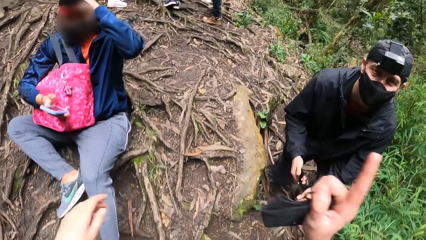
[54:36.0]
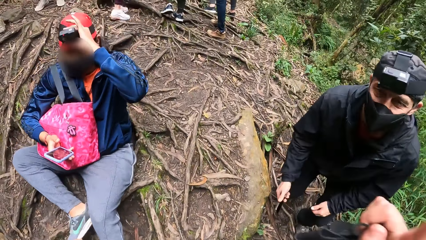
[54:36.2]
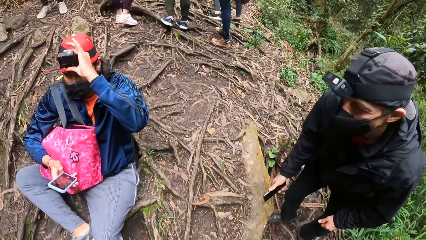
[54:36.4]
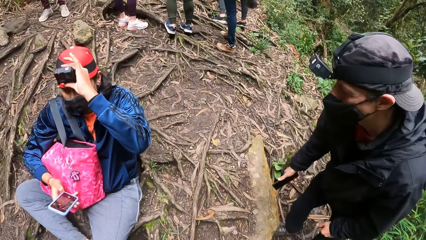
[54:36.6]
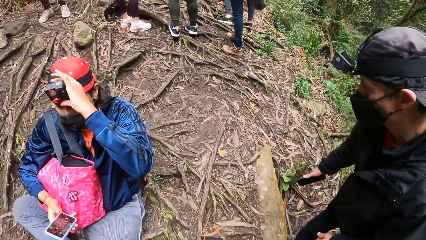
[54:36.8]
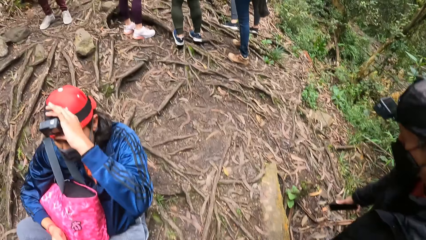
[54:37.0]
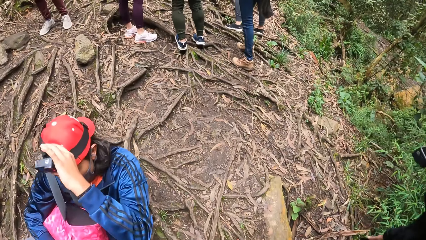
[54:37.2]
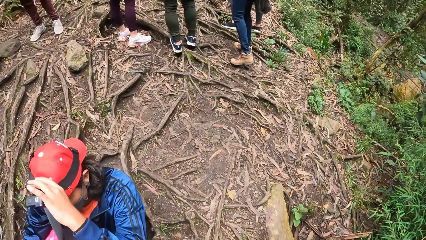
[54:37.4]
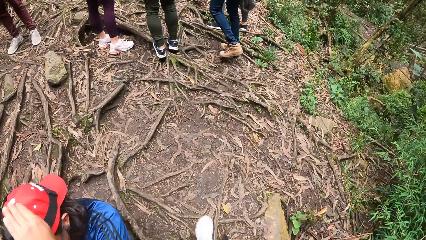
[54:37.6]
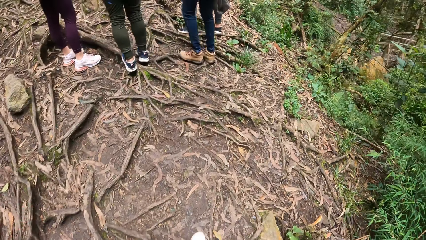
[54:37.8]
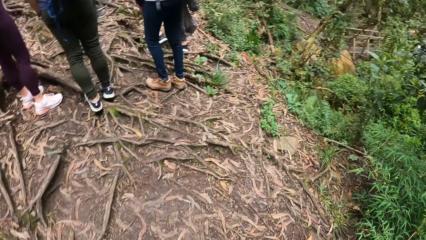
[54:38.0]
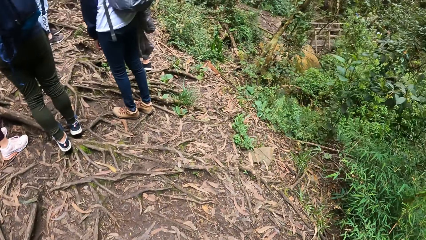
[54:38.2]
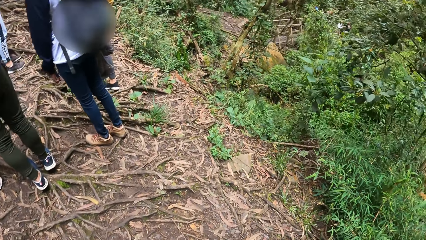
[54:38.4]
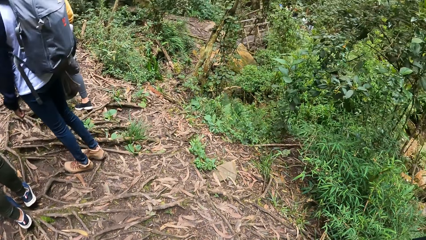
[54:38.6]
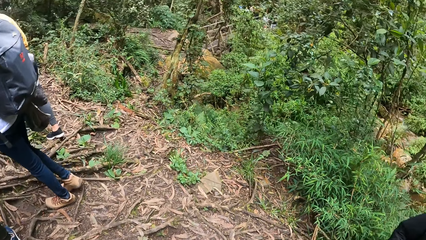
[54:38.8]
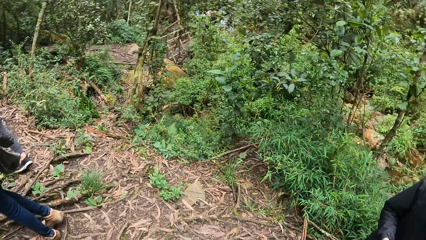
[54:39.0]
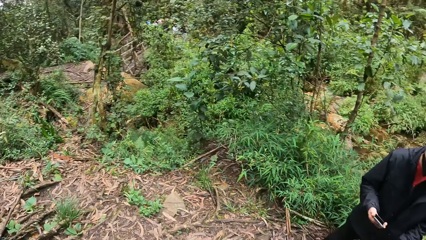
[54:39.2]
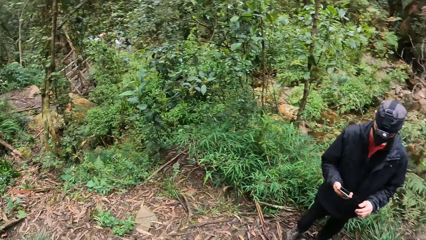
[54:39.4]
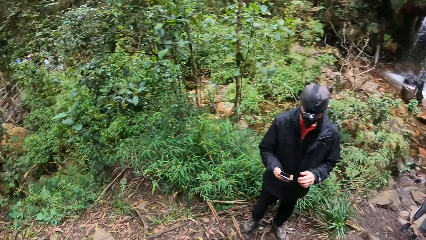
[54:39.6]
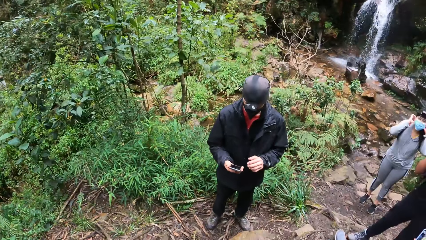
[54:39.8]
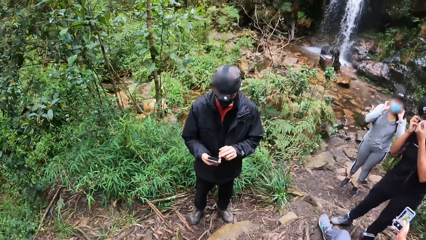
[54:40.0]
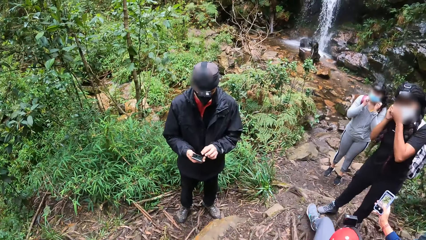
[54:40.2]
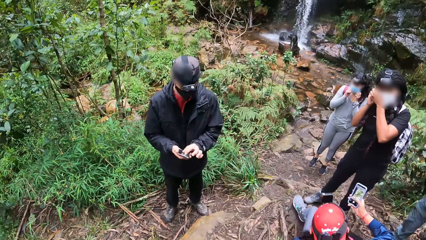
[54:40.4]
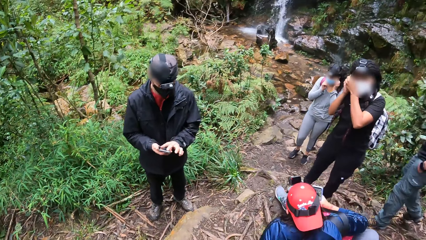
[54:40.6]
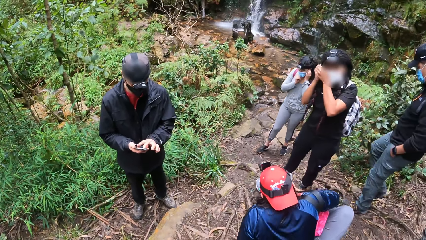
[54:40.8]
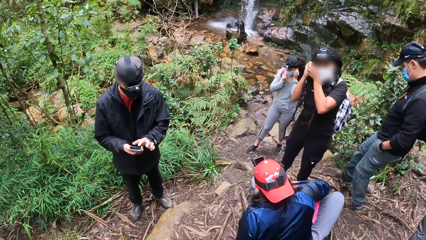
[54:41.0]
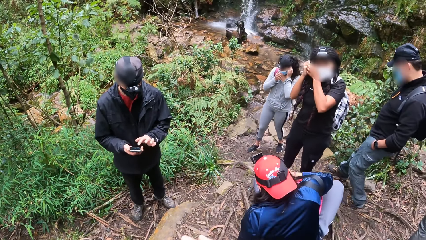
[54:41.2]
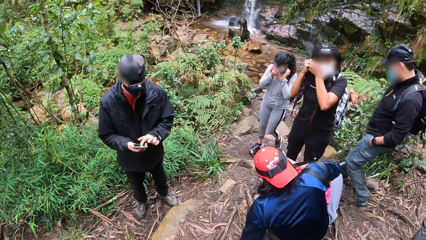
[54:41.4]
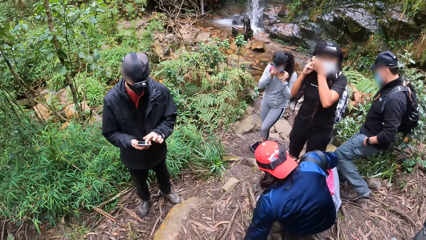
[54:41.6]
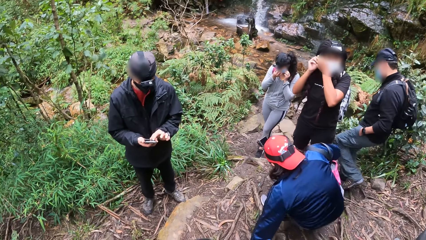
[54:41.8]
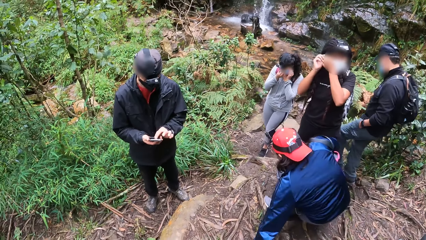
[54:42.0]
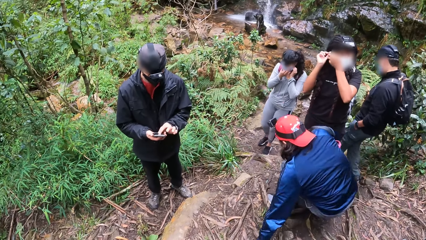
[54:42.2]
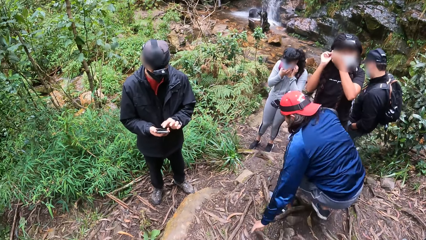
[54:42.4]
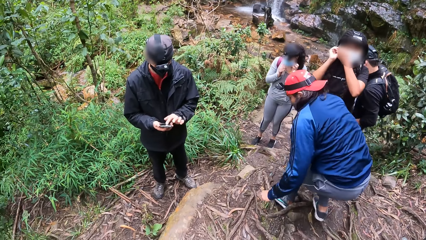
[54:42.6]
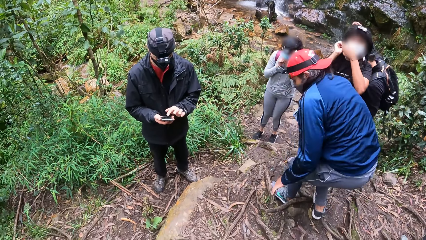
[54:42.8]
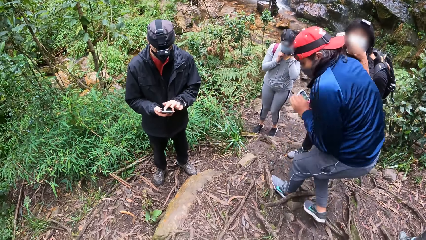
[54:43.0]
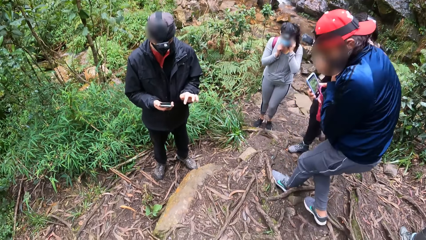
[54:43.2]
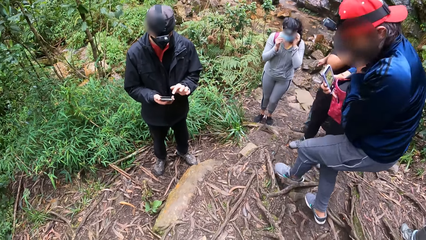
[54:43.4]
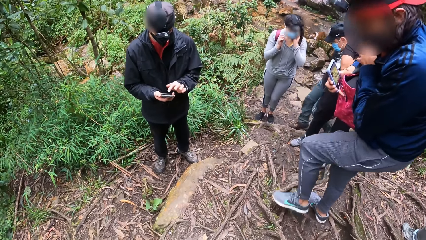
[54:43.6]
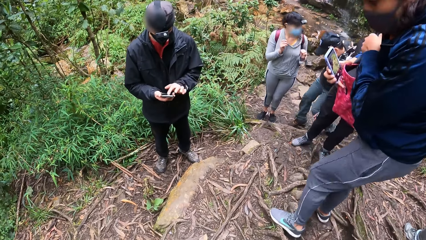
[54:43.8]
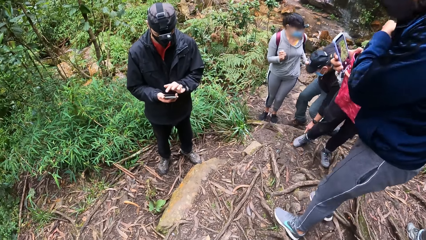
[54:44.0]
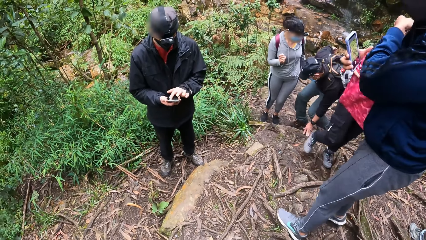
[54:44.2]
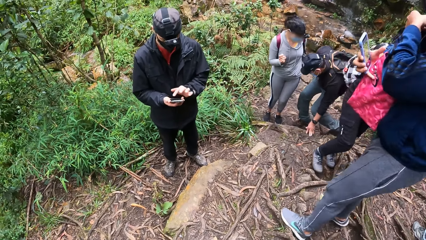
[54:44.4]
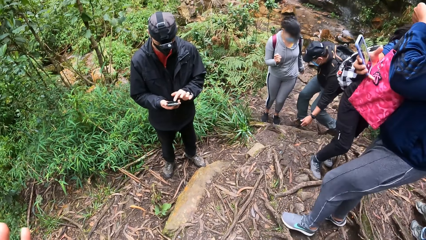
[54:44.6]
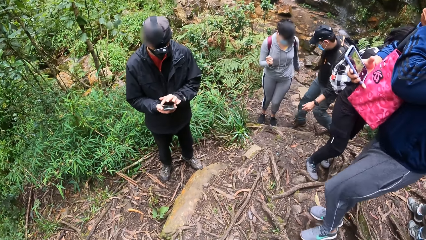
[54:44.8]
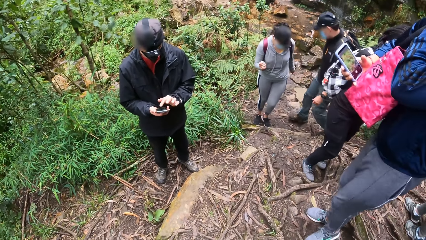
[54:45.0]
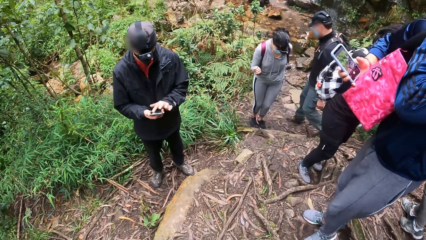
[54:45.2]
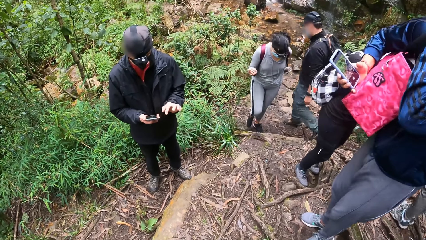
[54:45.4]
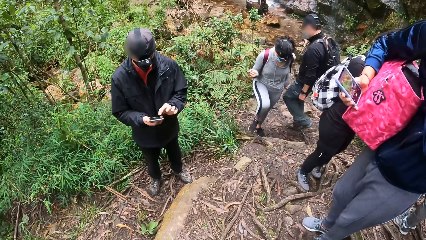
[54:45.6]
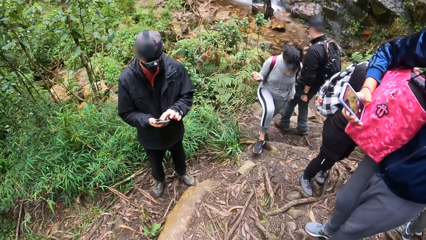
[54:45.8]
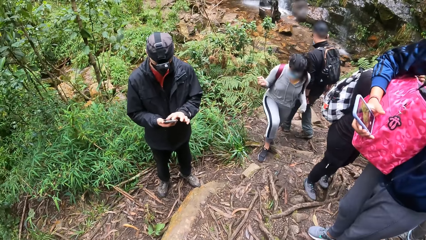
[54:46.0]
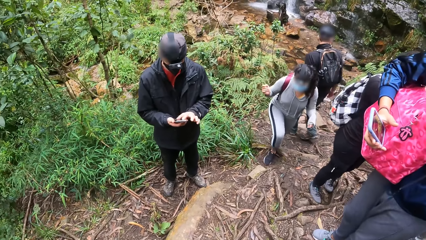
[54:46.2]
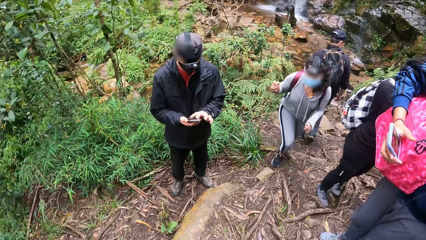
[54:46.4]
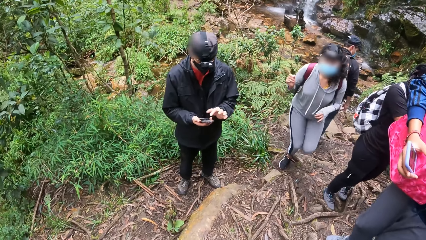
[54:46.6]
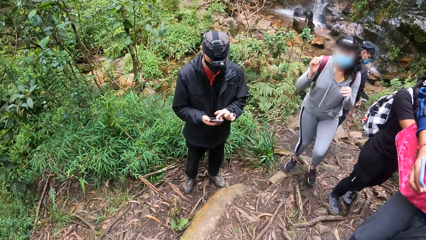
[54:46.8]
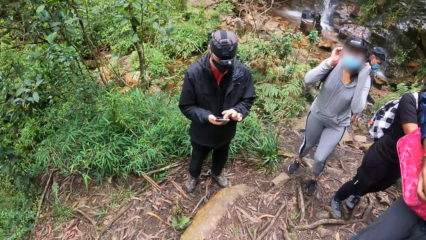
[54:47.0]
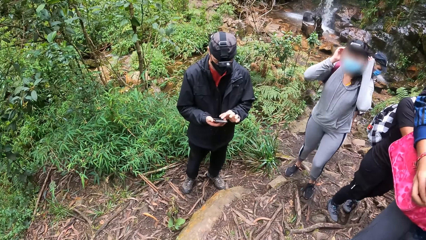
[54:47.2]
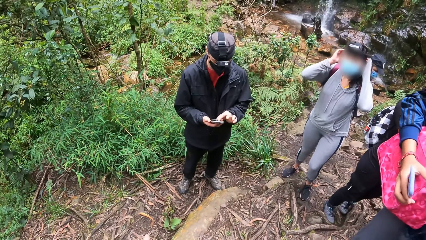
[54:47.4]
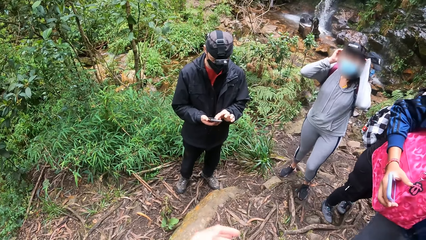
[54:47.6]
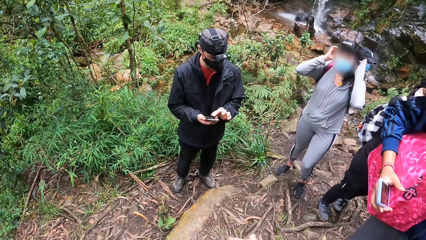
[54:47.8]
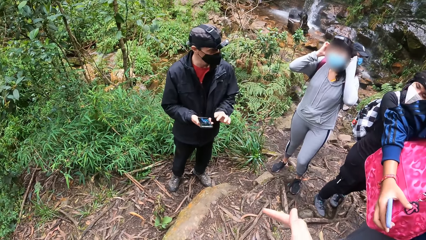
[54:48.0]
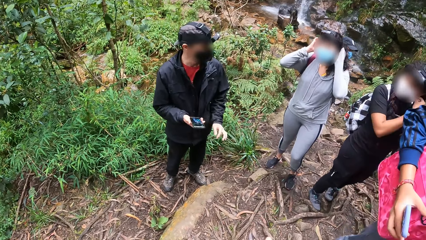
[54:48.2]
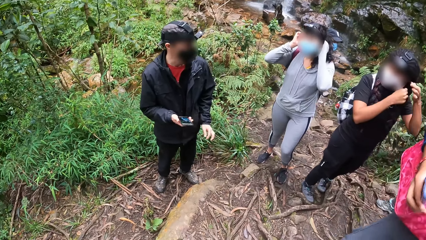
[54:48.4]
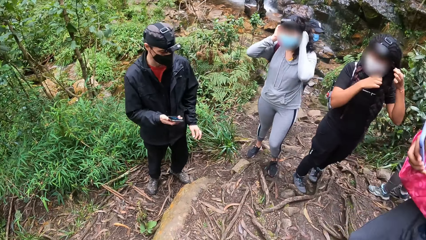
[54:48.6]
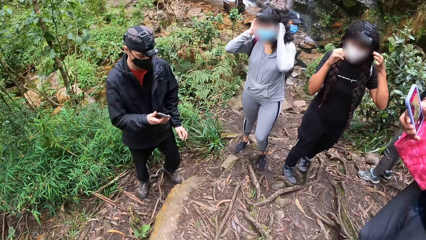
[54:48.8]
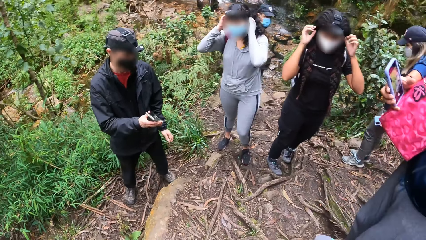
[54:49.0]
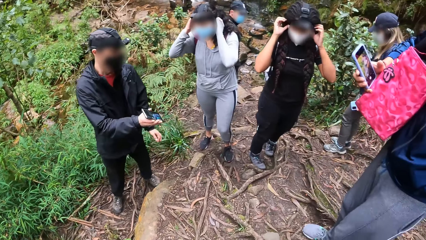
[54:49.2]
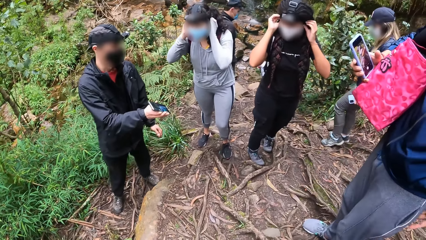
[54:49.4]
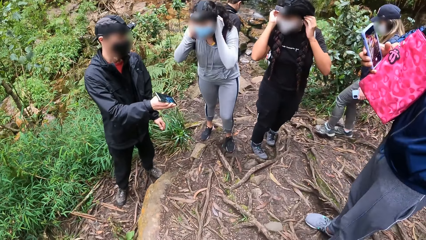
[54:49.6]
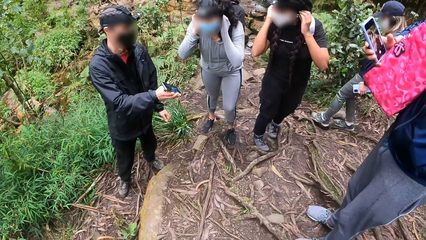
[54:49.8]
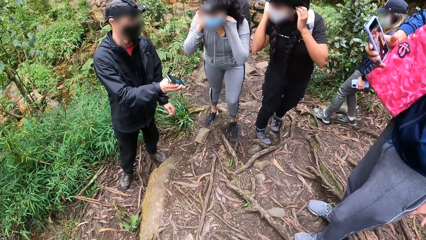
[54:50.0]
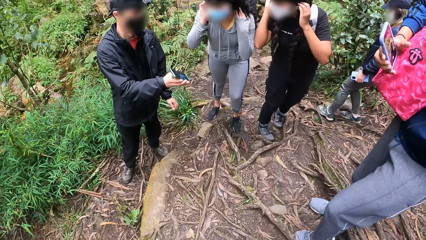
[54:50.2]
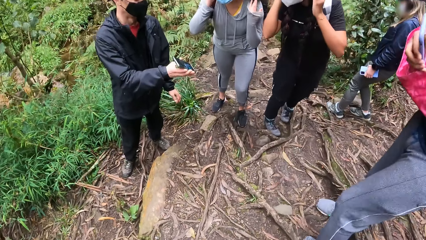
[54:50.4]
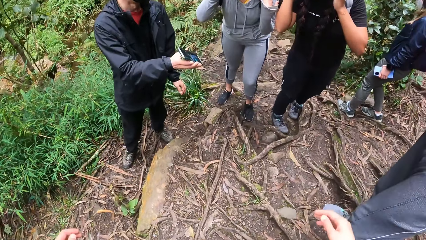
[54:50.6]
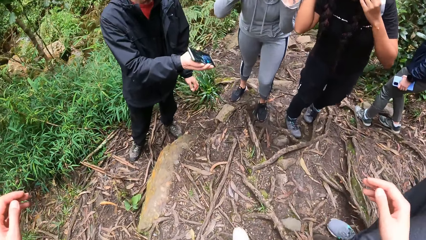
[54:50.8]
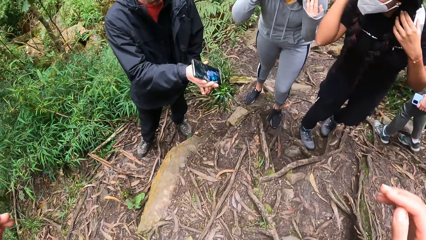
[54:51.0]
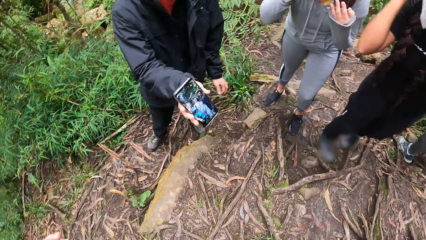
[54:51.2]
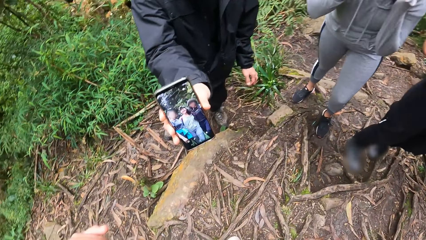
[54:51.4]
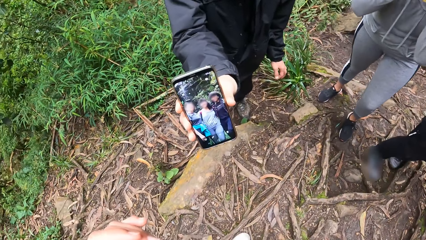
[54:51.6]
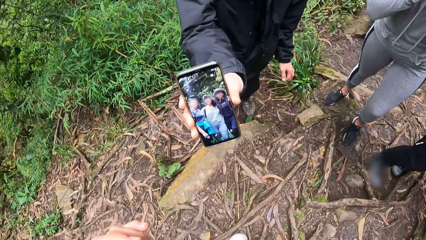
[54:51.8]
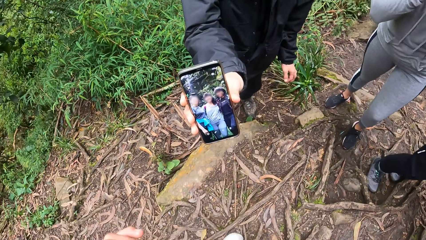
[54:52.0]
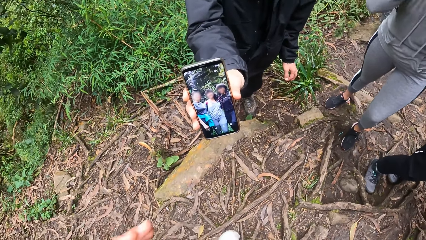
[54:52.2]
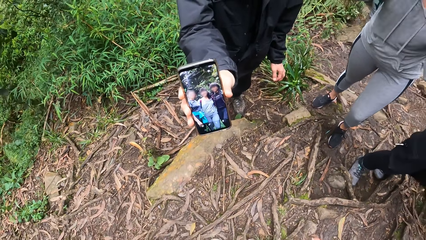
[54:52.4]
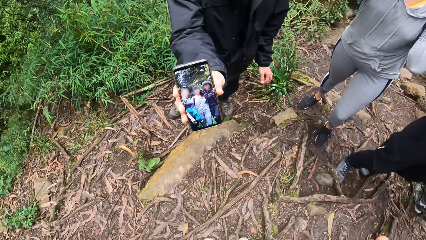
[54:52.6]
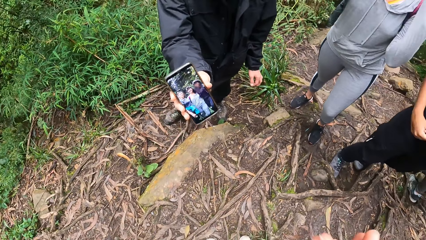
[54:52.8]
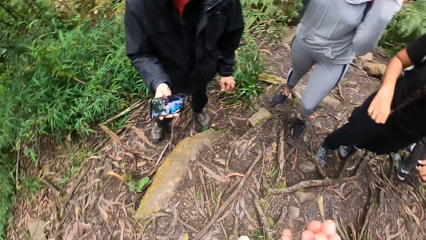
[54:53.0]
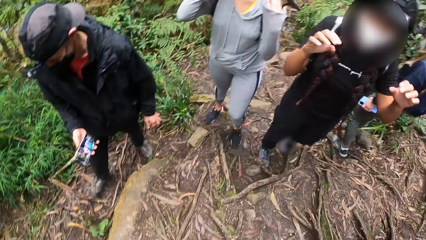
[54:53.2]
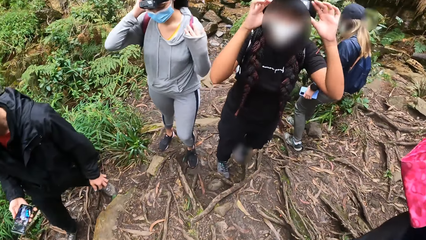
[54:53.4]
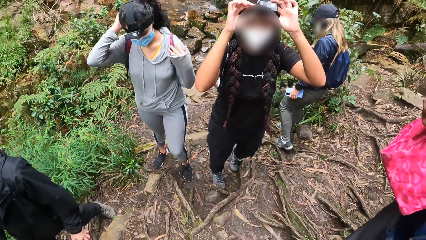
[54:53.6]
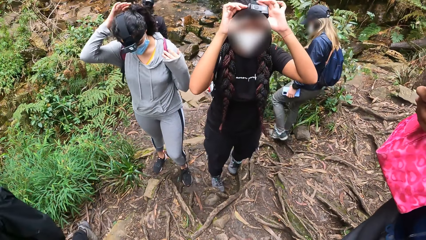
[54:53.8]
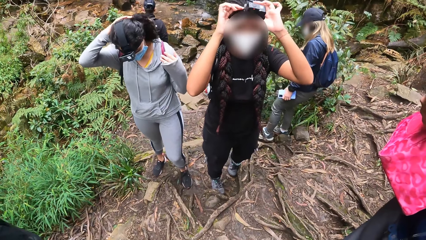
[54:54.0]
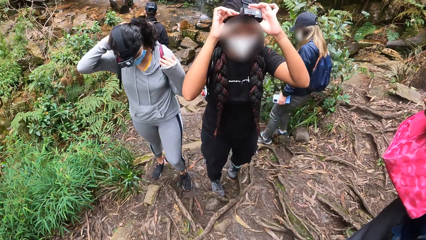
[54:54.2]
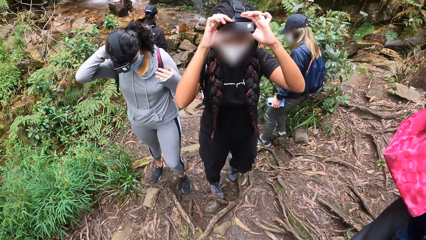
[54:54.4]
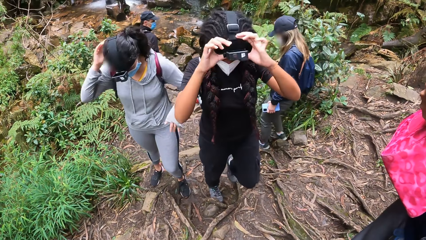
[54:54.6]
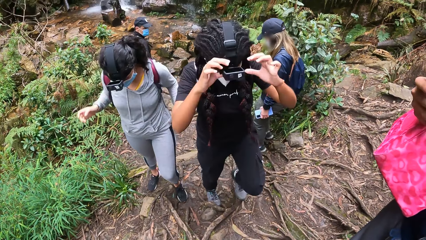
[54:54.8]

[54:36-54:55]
A man adjusts a camera on his head with his left hand. The camera wearer points with the right hand and turns around. A woman adjusts a facemask on her face with both hands. Another man operates the phone in his right hand with his left hand. Another woman adjusts the facemask on her face with both hands. The first man gets up from the ground. A third man touches the ground with his left hand. The first man adjusts the bag on his shoulder with his left hand. The first woman adjusts the facemask on her face with both hands. The camera wearer gestures with hands. The other woman adjusts the facemask on her face with both hands. The second man lifts the phone towards two people. He lifts the phone towards the camera wearer. The camera wearer views a picture on the phone. They fold both hands. The first woman adjusts her hair with her right hand. The camera wearer looks around the compound. The other woman adjusts the camera on her head with both hands.
